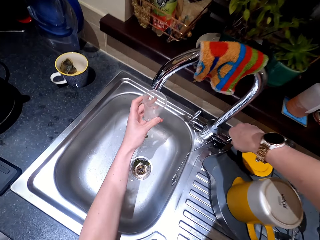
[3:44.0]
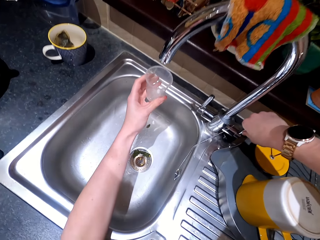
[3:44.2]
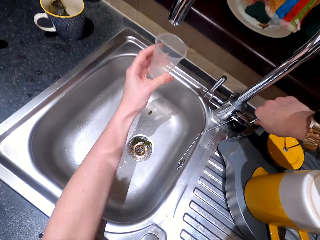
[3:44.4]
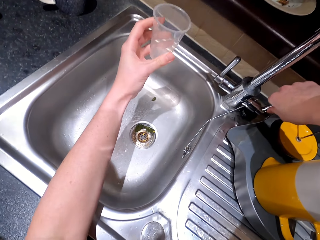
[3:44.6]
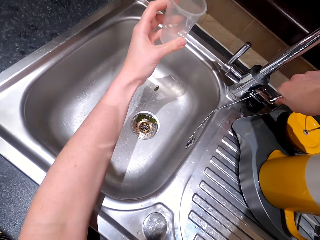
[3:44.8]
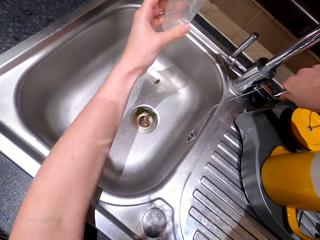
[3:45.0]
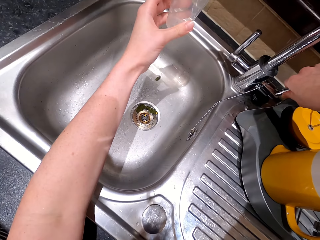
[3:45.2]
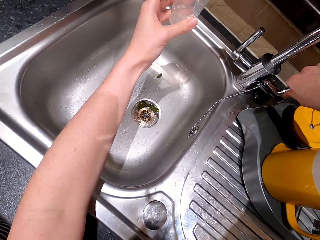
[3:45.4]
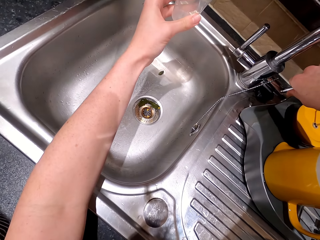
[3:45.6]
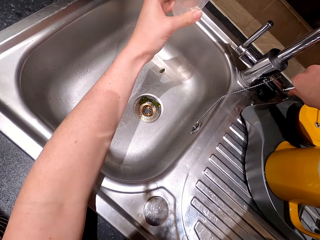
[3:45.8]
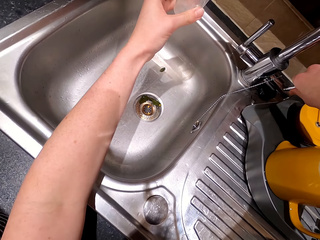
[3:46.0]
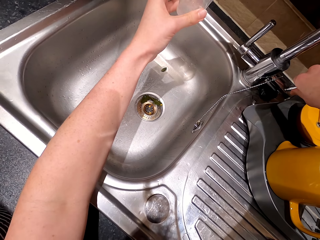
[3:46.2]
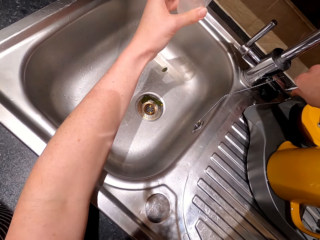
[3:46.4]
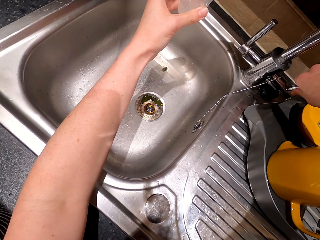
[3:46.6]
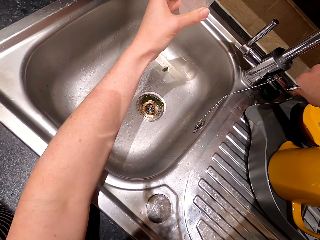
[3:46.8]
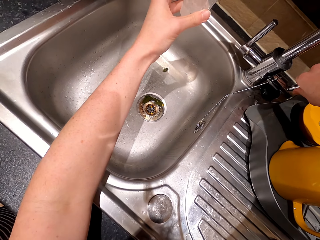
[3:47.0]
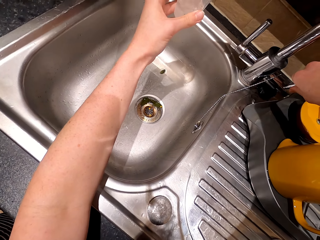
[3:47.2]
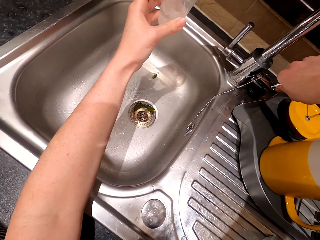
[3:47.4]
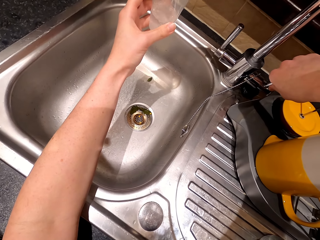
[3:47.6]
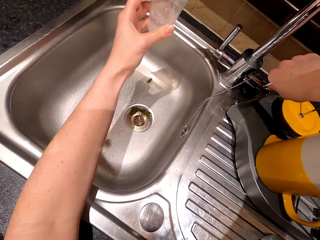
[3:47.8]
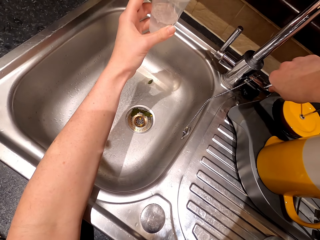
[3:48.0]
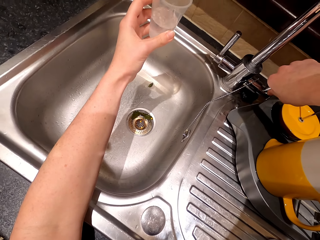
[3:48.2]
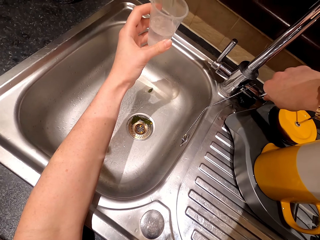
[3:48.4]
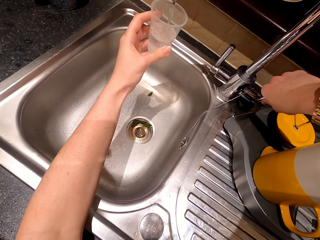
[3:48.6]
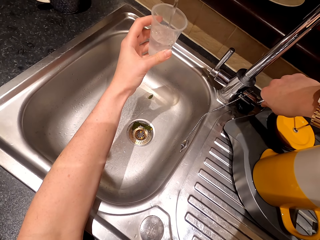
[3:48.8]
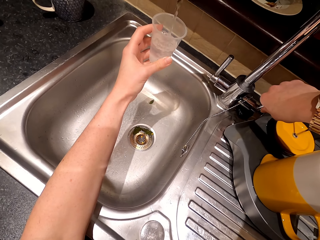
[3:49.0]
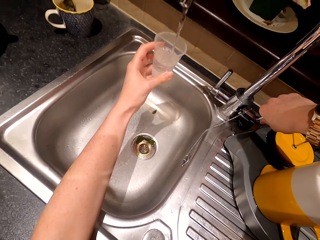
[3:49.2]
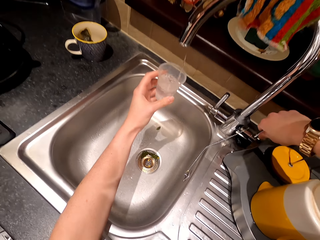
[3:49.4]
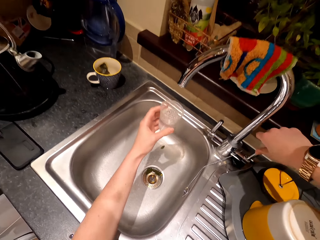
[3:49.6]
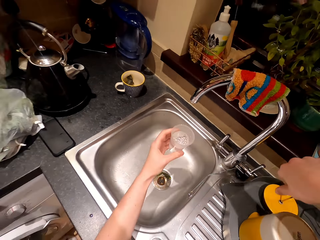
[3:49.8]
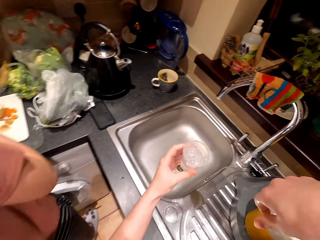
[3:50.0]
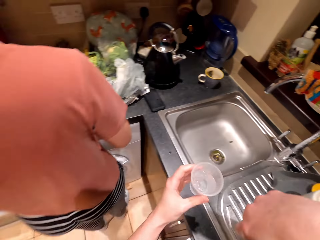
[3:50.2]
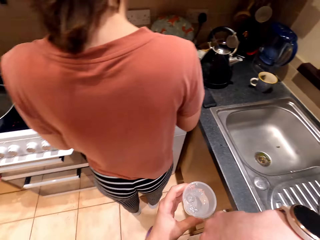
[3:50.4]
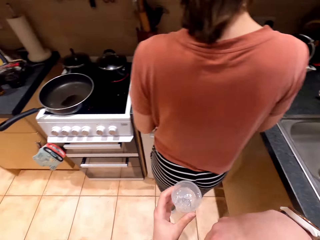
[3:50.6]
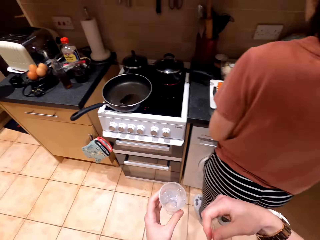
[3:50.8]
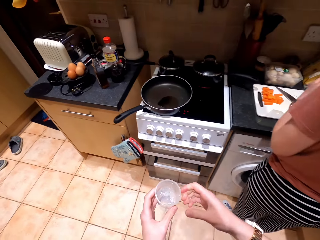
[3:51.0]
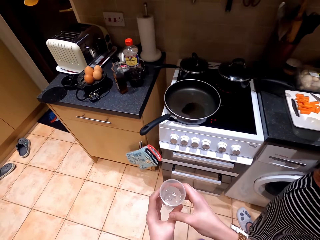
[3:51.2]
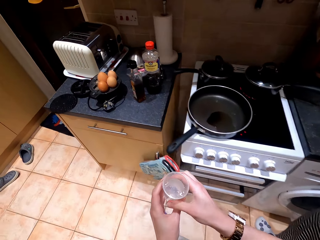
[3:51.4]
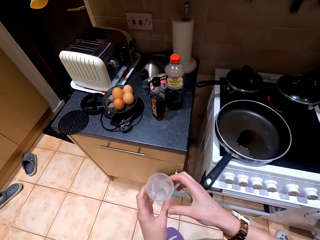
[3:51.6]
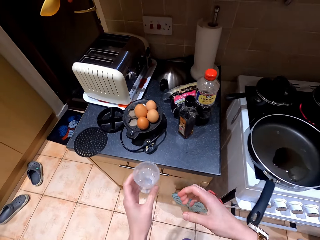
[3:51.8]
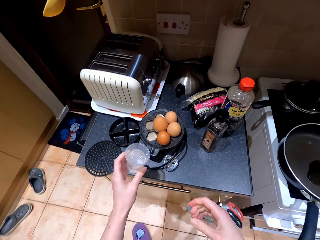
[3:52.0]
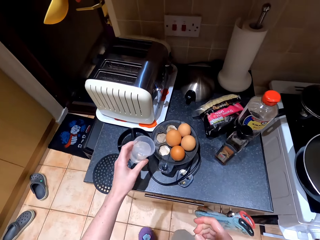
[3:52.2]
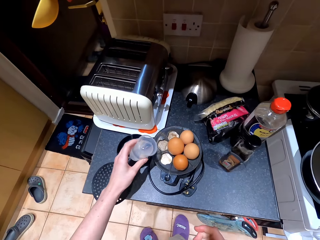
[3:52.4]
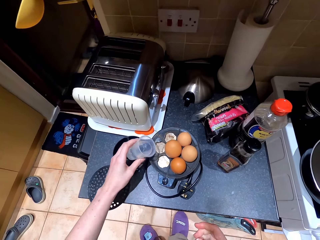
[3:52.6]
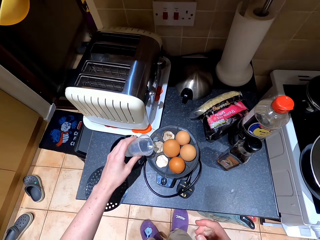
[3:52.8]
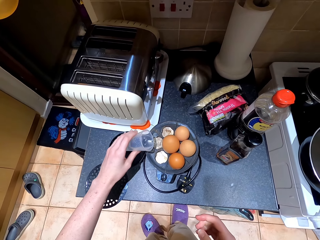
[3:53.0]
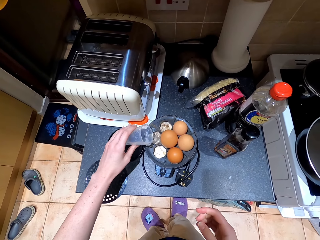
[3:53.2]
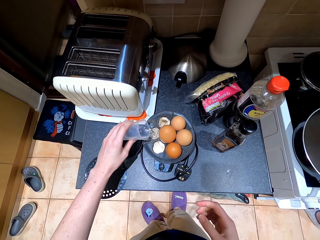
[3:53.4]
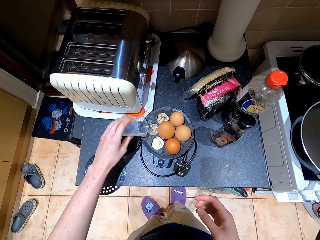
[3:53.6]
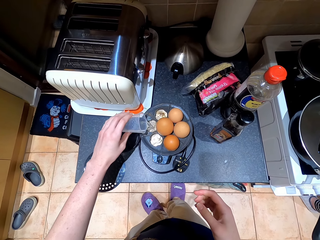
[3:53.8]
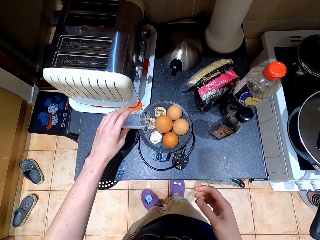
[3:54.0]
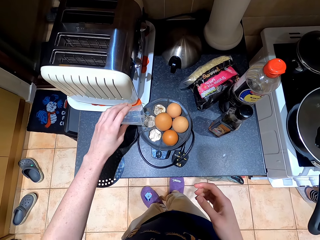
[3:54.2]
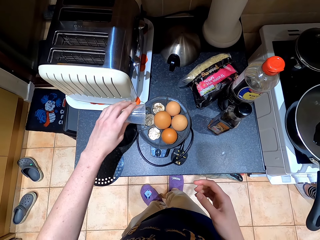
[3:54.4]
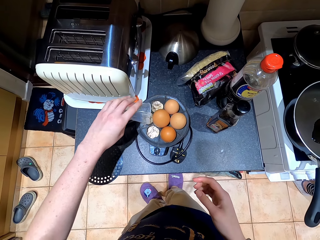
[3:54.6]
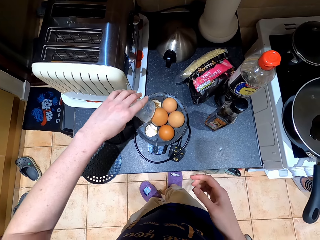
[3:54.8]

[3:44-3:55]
The camera wearer fills the cup with water in the sink. They turn the tap on. They turn off the tap. They walk around the kitchen. They pour the water in the cup on the base.

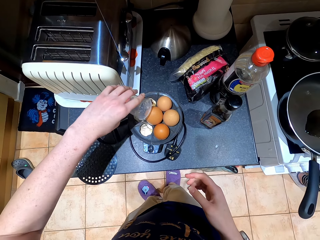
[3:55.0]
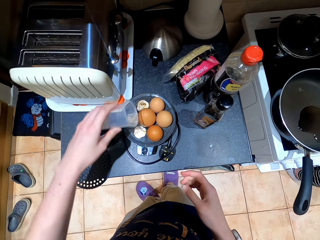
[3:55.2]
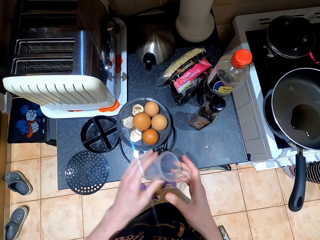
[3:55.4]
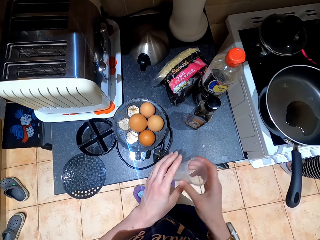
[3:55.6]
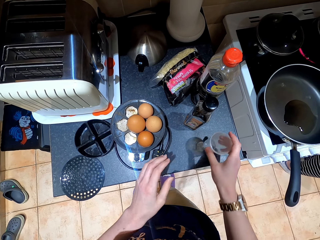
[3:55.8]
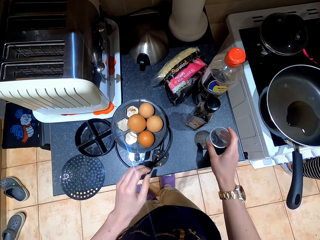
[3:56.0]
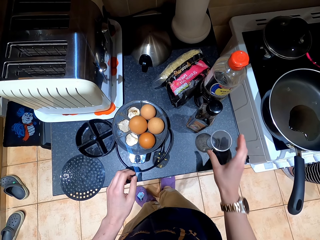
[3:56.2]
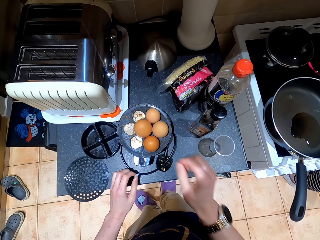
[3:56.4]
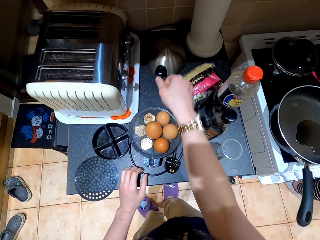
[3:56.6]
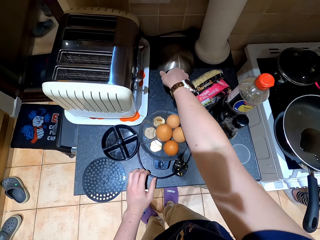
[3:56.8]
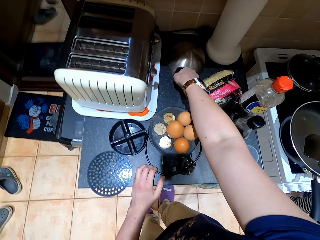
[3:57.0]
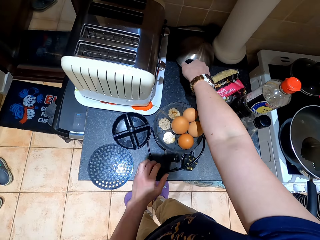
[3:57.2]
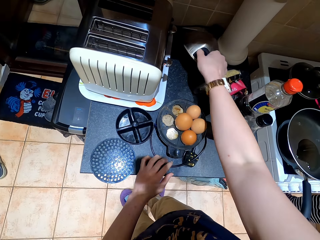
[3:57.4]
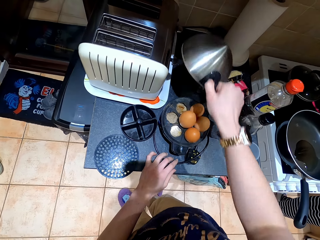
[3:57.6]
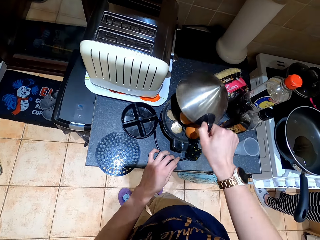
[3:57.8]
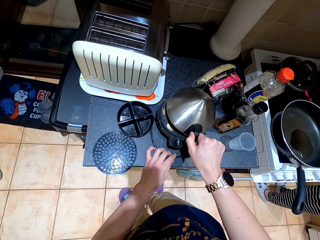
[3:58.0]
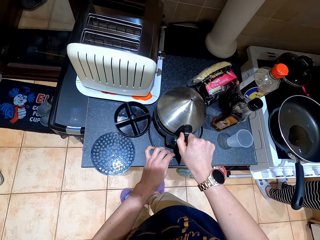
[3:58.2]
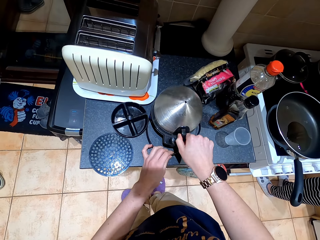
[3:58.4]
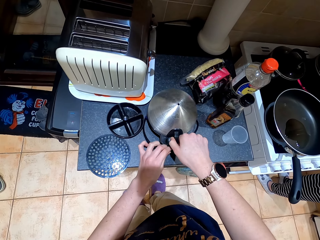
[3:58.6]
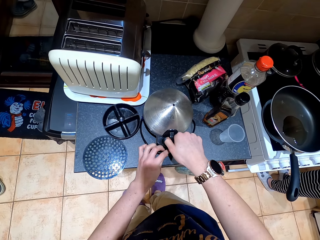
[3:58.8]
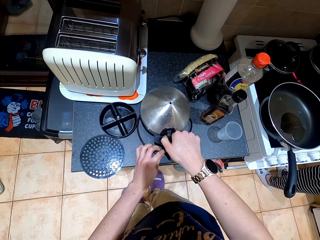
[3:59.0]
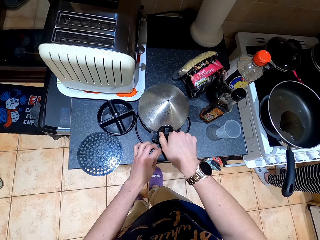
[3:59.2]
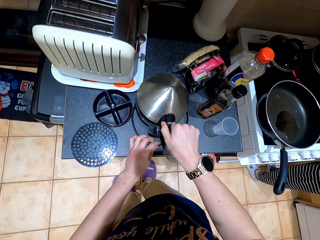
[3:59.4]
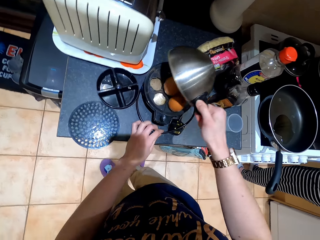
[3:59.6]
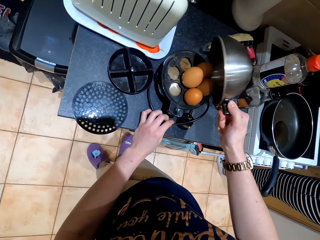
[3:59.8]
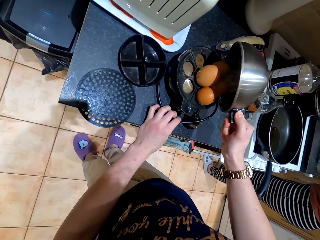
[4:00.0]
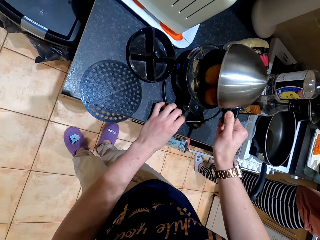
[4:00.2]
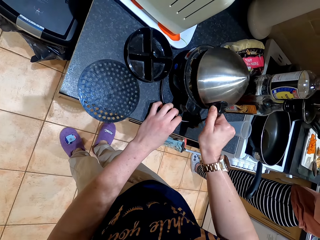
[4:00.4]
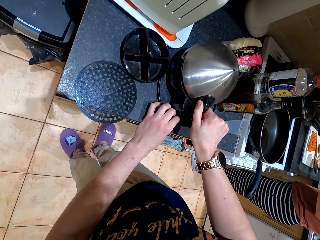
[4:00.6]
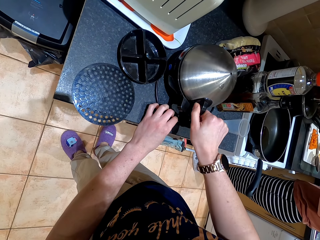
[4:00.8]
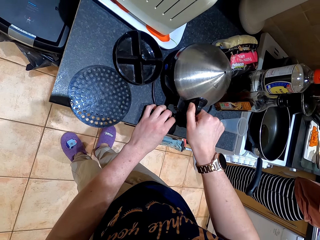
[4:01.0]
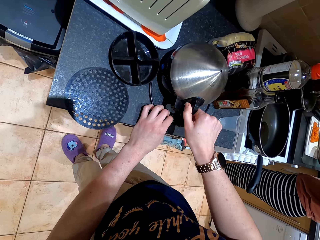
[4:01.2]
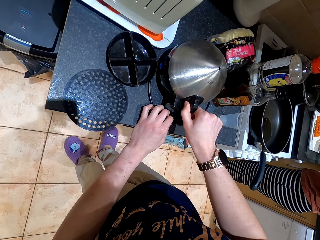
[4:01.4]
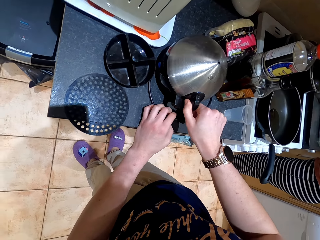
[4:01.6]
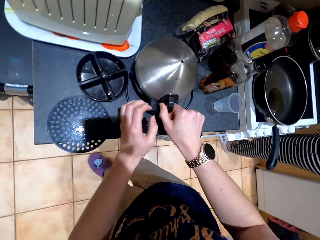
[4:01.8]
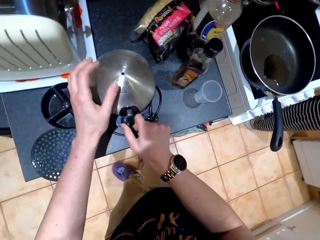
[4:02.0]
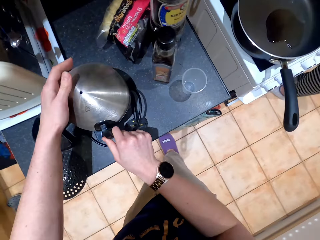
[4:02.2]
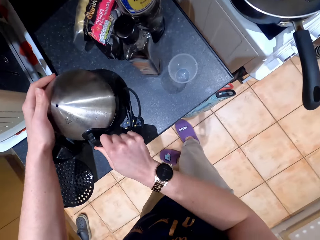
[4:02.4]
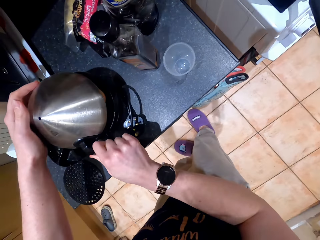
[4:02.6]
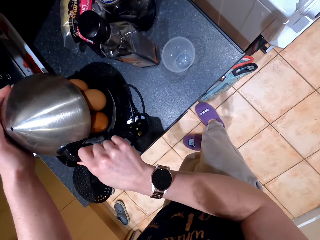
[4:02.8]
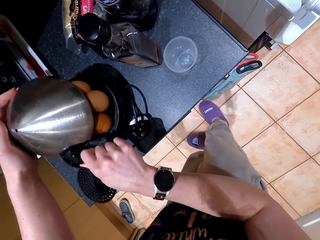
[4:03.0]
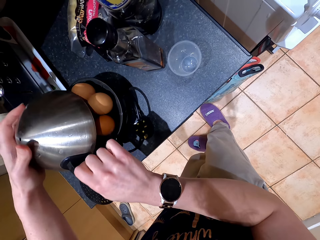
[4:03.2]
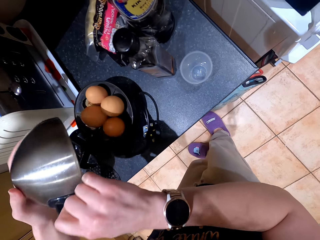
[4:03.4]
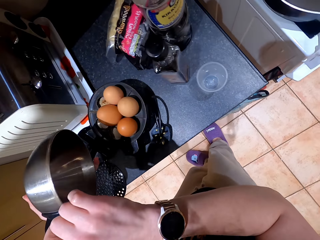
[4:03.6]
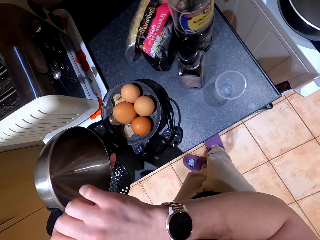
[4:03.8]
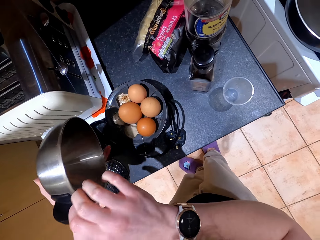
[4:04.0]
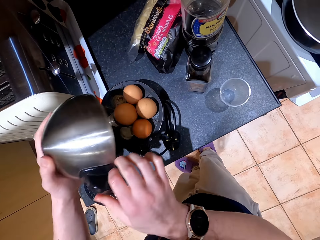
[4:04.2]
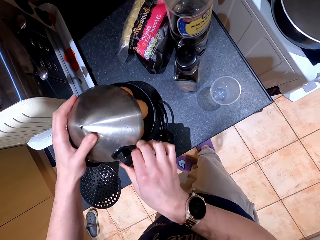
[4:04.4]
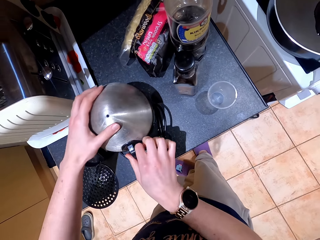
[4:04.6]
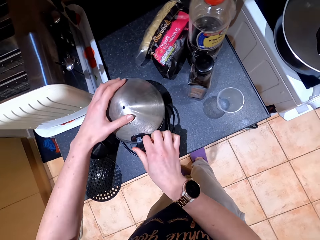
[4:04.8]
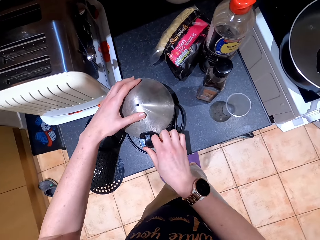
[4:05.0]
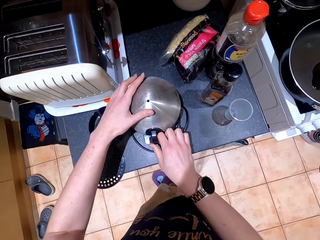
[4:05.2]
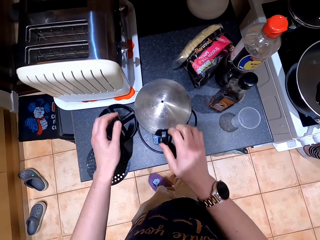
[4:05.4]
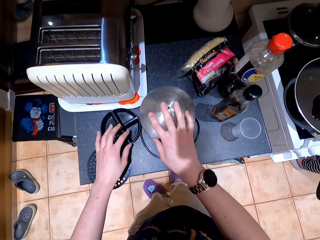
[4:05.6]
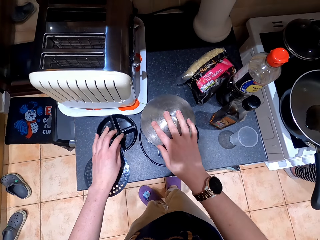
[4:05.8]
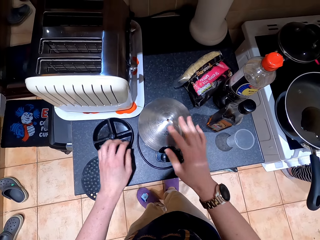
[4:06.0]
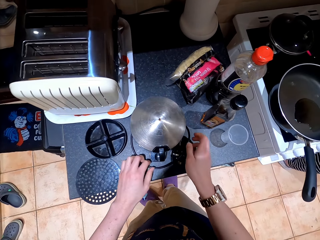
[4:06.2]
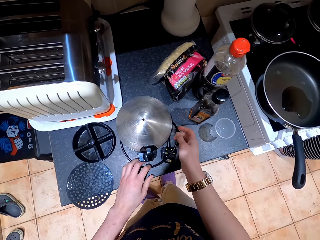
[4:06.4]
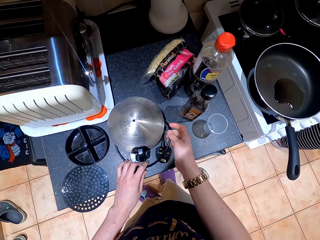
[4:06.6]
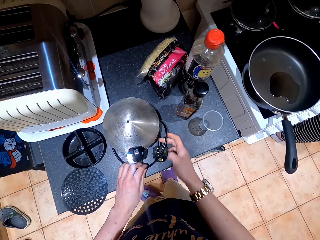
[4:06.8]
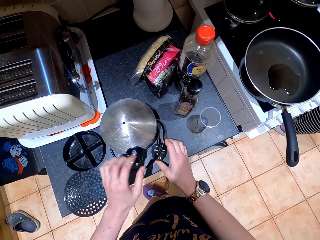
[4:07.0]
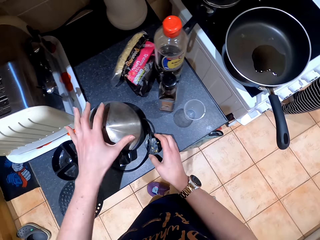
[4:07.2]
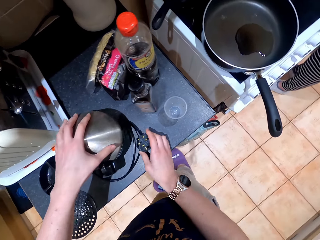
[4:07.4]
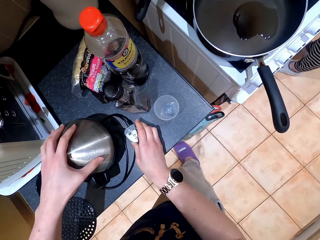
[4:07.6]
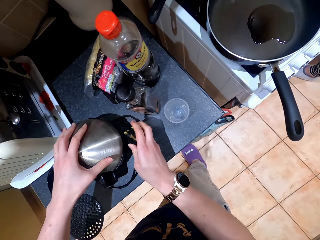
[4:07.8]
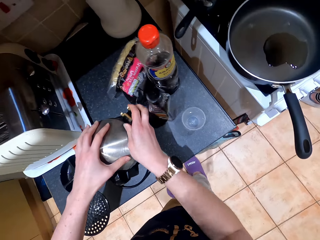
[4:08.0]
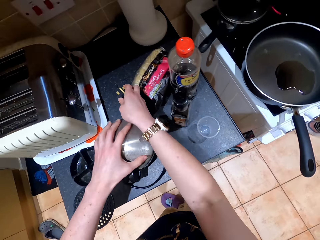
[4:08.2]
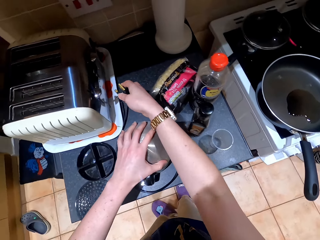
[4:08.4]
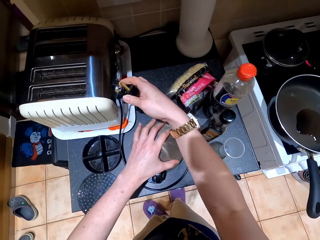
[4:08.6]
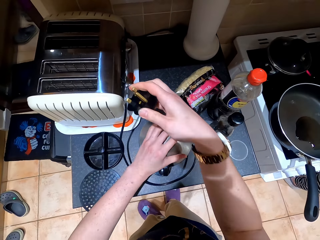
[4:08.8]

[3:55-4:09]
The camera wearer places the measuring cup on the other hand. They place the measuring cup on the cabinet. They pick the egg cover from the cabinet. They cover the egg cooker with the cover. They lift the egg cover. They cover the egg cooker with the cover. They lift the egg cover with their hands. They cover the egg cooker with the cover. They untangle the cable with their hands. They unroll the cable.
